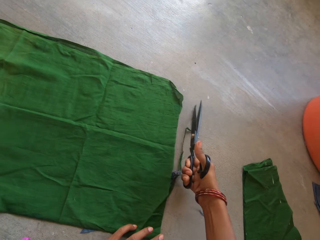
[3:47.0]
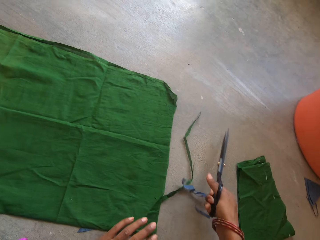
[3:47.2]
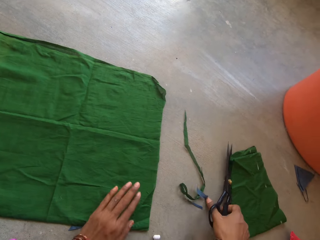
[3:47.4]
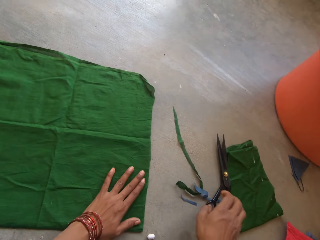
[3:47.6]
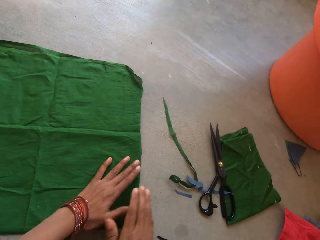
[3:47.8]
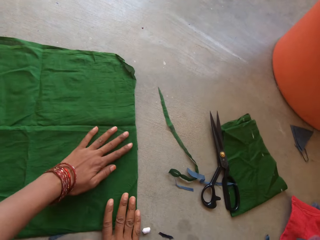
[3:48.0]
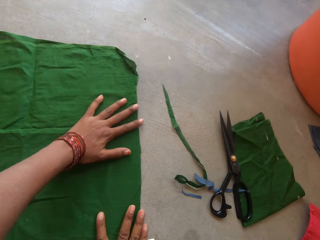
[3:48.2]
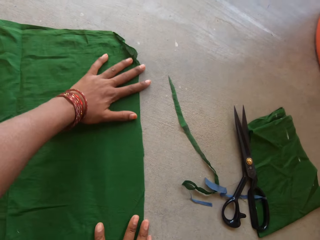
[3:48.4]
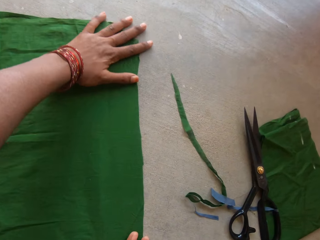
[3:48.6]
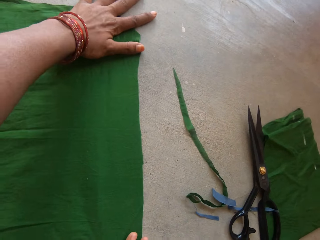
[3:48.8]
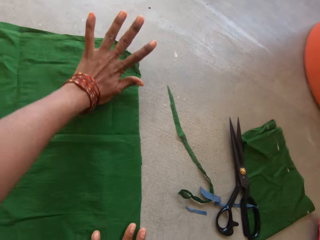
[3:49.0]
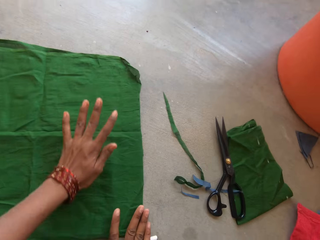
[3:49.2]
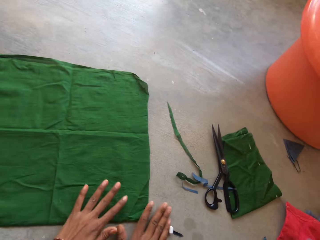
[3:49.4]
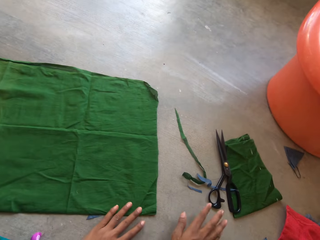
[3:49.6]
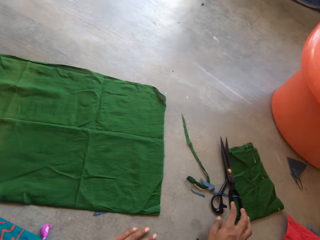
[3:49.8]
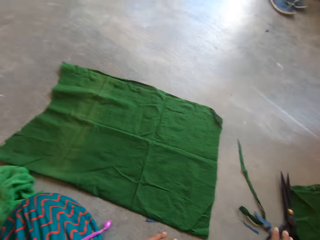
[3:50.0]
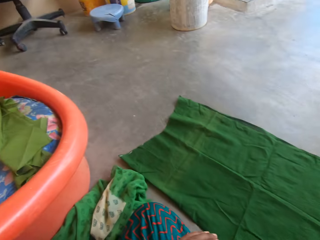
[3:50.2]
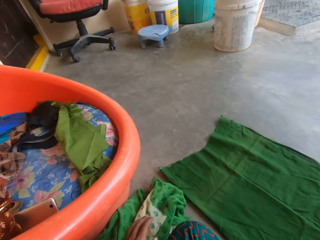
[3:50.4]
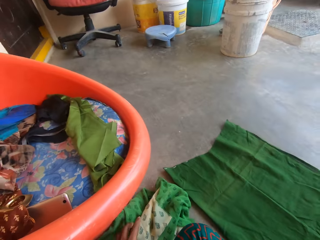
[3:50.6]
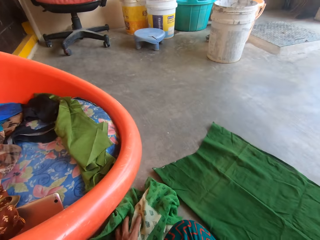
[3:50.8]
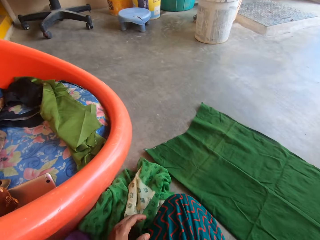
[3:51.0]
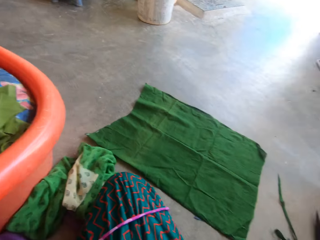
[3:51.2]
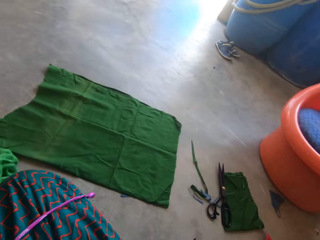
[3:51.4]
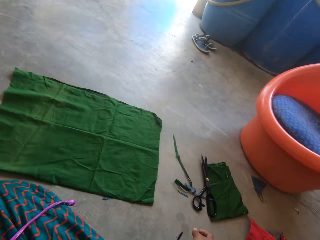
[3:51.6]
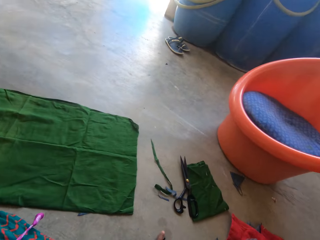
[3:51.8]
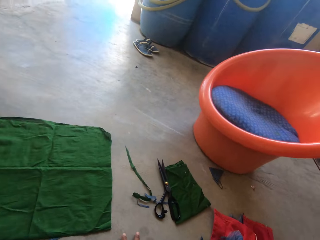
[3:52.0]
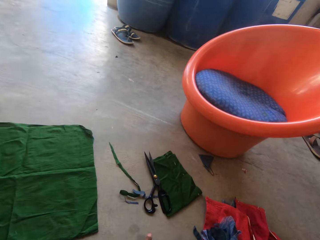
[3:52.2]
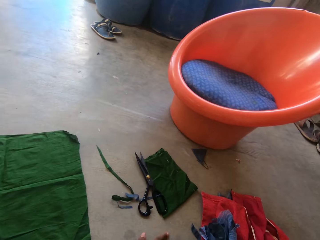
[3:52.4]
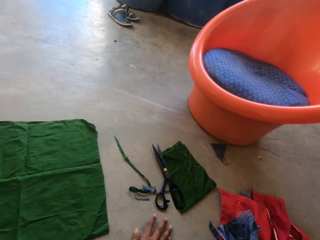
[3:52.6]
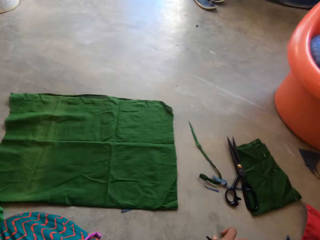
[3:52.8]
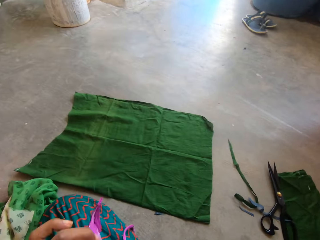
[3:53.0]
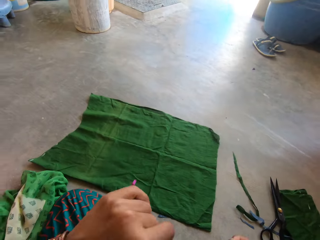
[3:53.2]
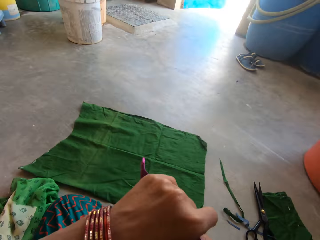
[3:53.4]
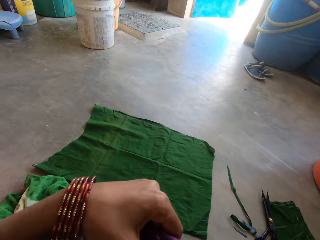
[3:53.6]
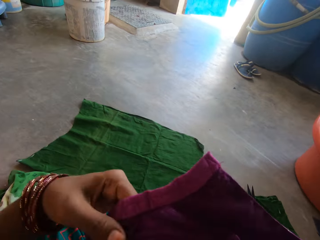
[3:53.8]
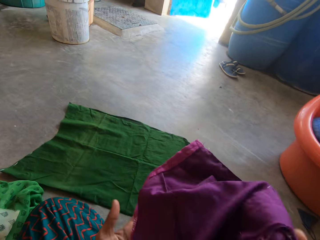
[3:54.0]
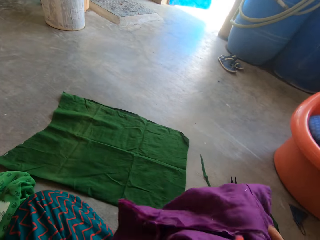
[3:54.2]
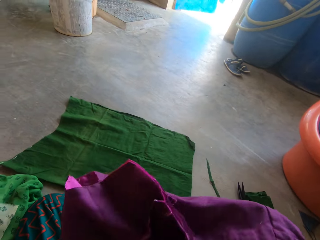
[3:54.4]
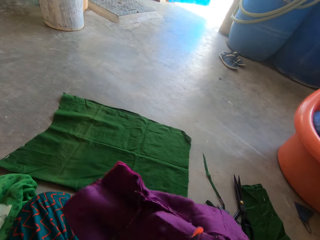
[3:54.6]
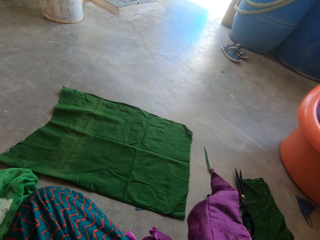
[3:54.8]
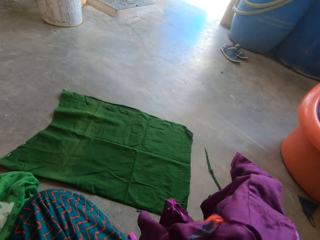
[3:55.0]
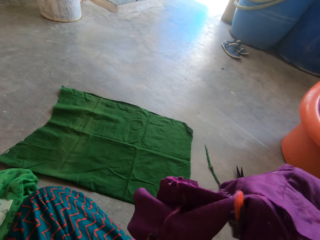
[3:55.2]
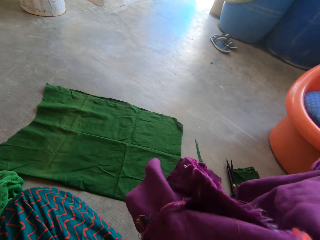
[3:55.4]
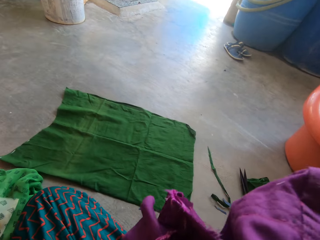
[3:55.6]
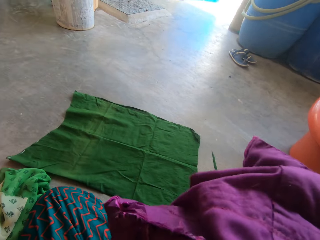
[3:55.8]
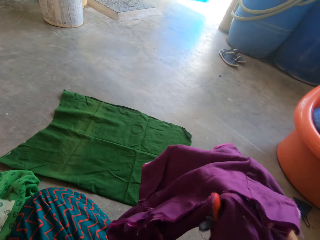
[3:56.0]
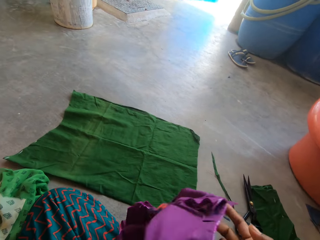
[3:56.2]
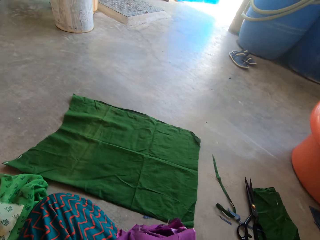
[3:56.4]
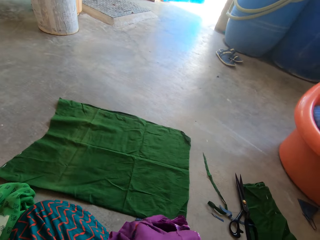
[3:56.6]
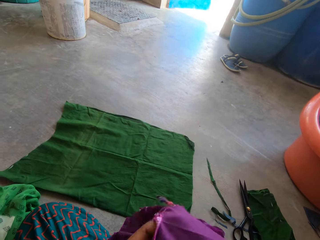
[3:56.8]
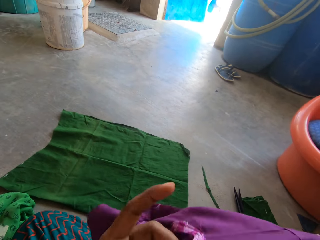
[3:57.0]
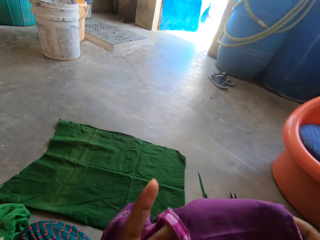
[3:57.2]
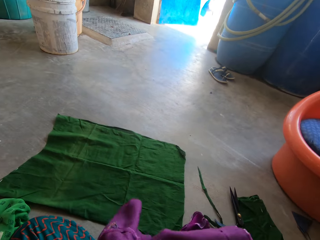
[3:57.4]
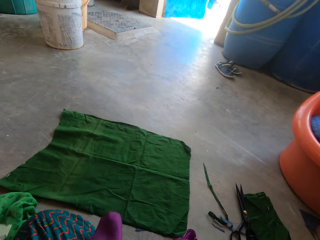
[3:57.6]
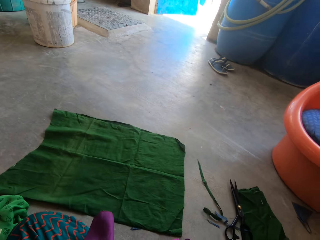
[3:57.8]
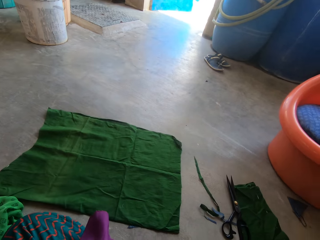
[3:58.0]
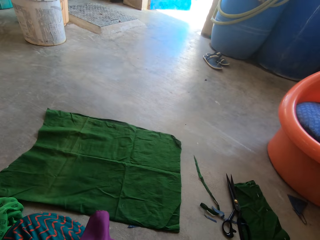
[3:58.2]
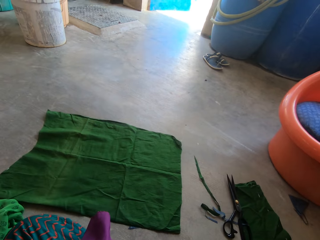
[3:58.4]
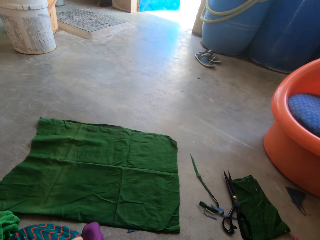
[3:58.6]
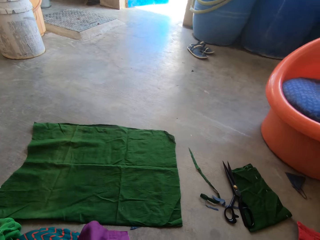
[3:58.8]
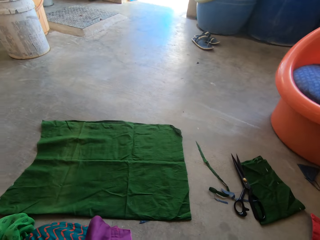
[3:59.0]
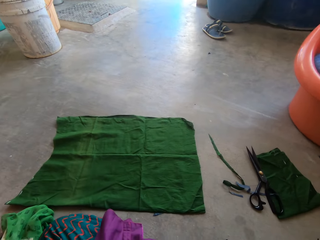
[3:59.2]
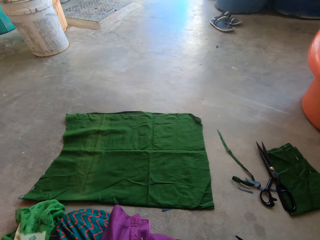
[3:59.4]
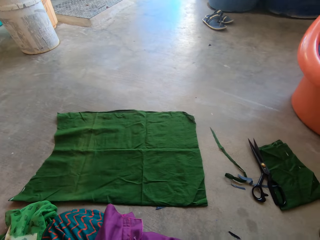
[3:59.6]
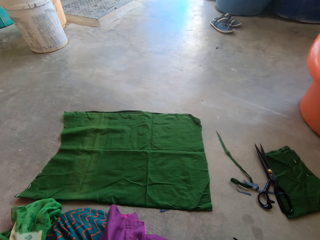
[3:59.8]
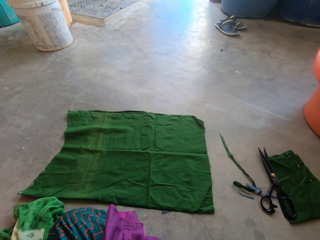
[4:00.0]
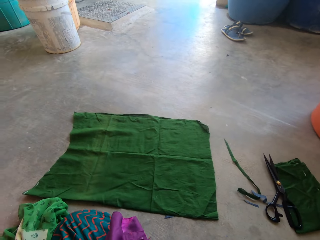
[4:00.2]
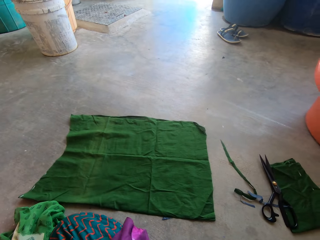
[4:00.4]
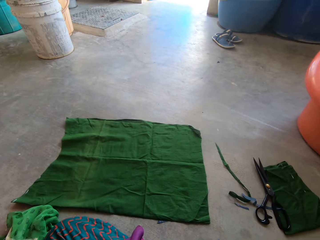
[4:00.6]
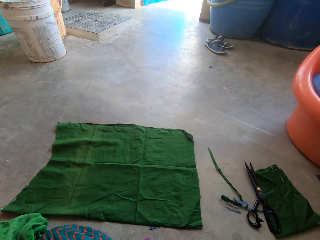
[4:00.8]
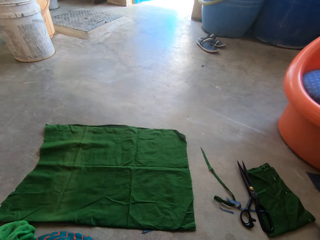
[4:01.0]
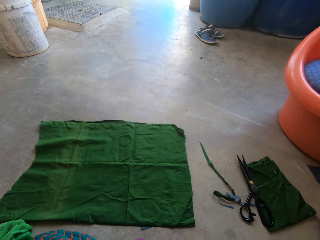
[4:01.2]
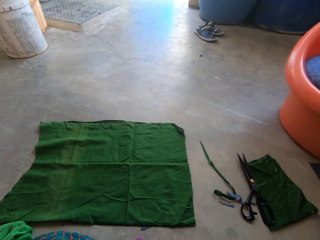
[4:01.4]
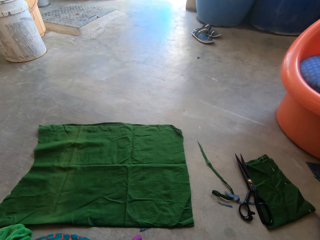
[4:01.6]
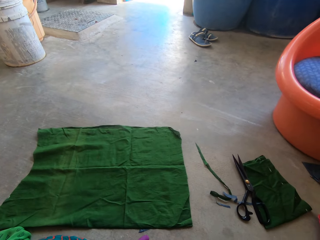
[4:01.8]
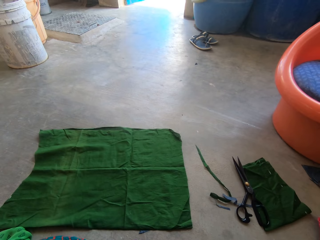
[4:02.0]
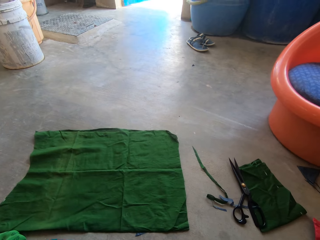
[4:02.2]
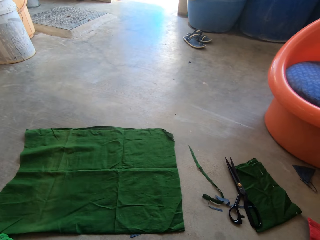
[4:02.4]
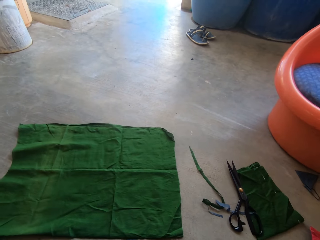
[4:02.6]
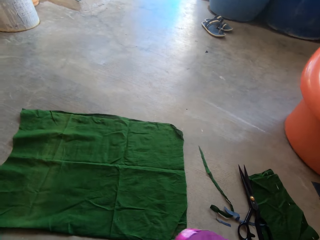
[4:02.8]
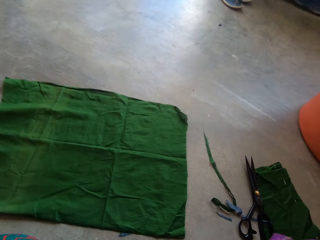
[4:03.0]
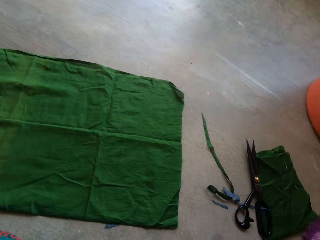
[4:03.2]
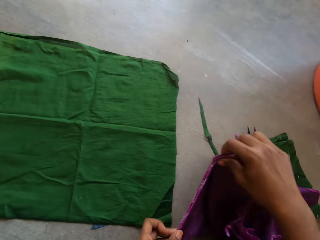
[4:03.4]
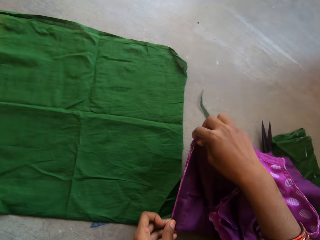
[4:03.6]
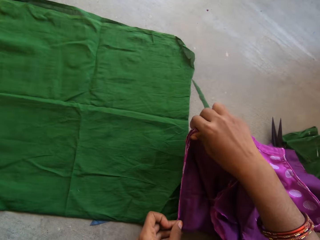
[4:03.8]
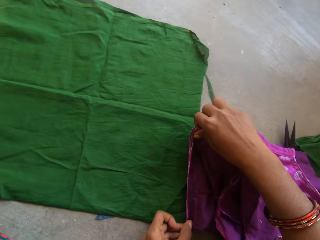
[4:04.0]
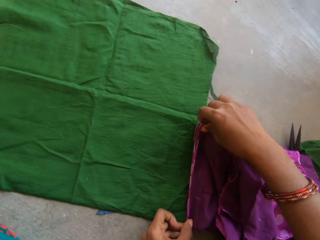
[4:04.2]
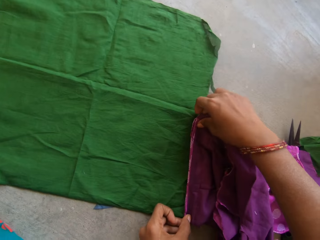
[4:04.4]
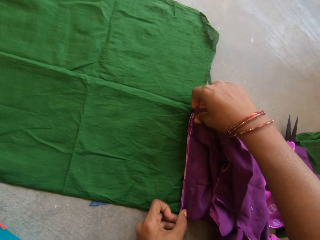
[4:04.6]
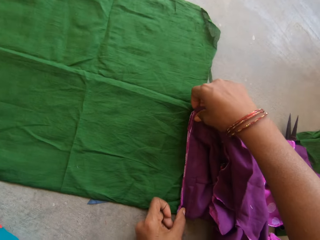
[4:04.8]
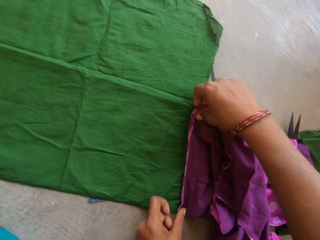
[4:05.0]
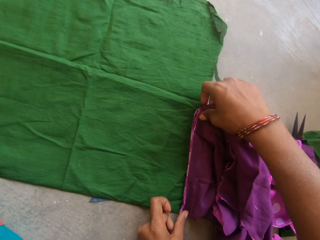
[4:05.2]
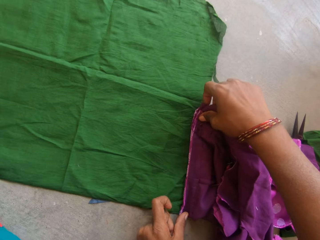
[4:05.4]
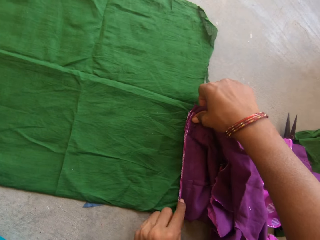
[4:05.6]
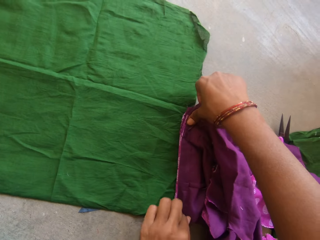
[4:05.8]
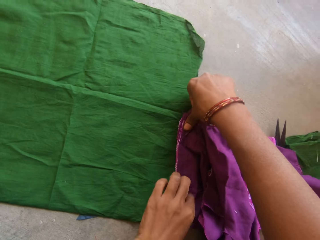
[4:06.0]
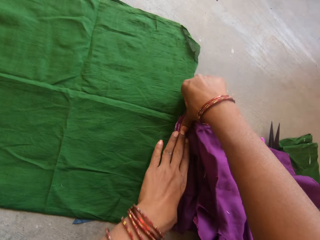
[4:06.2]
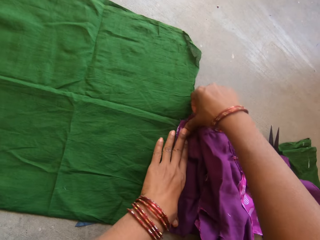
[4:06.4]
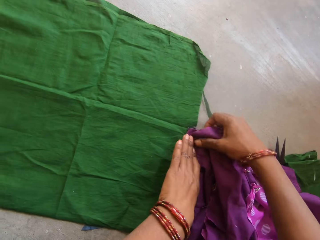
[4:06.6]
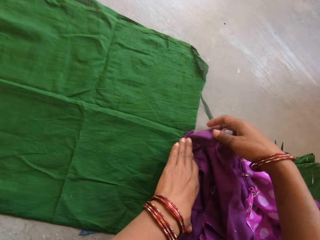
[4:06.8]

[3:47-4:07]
The camera wearer drops the scissors on the floor with the right hand. They straighten the cloth with both hands. They look around. They unfold a cloth. They stare at the cloth. They measure the cloth. They place the small piece of cloth on the cloth with both hands.

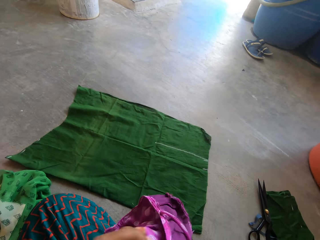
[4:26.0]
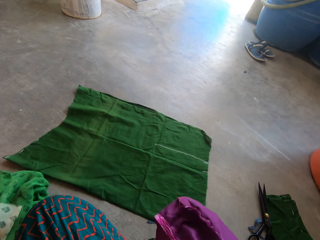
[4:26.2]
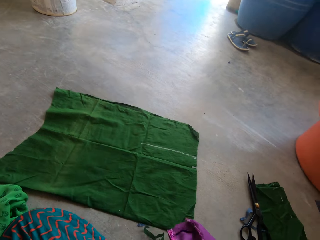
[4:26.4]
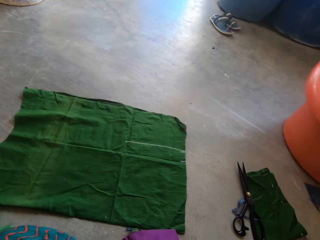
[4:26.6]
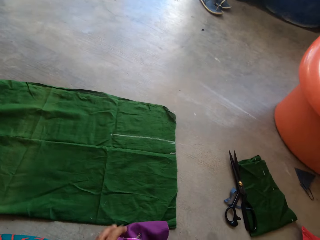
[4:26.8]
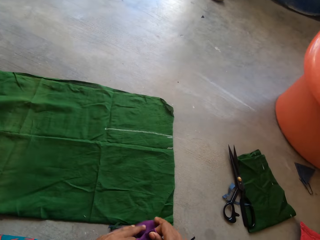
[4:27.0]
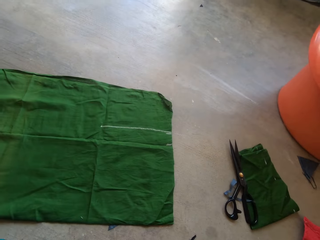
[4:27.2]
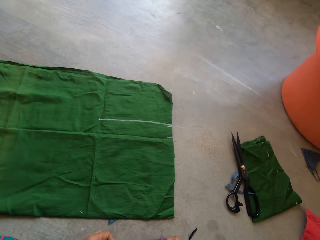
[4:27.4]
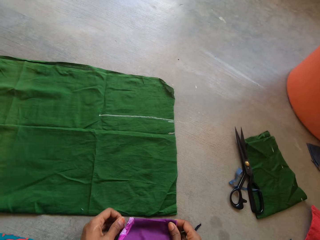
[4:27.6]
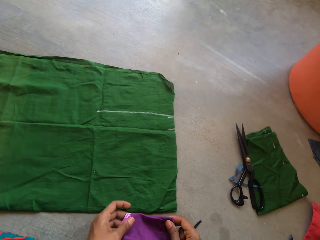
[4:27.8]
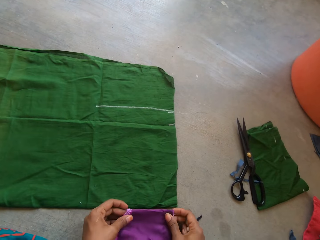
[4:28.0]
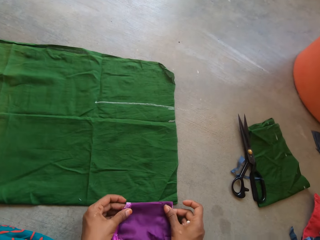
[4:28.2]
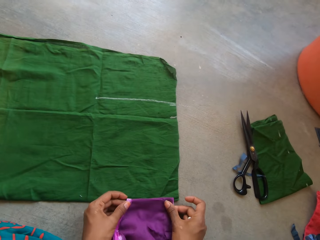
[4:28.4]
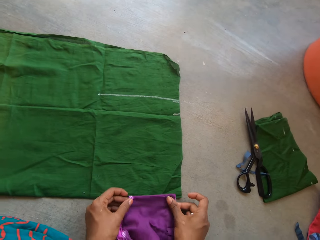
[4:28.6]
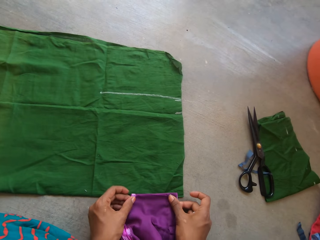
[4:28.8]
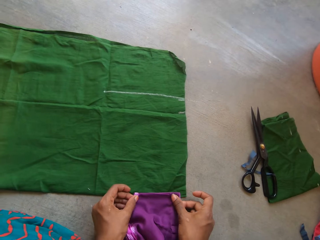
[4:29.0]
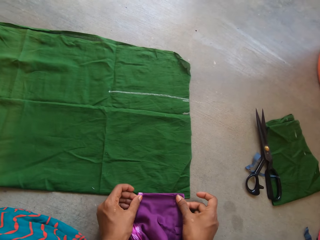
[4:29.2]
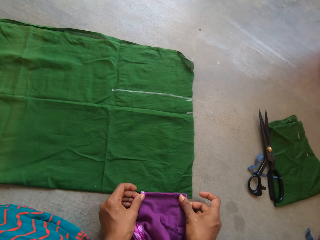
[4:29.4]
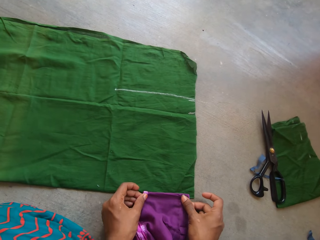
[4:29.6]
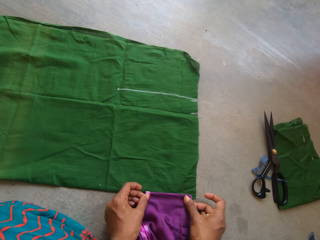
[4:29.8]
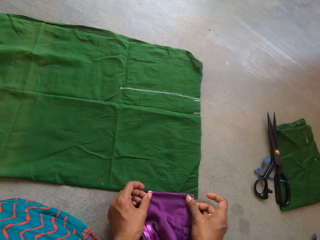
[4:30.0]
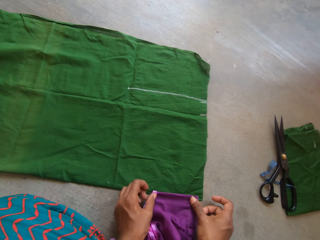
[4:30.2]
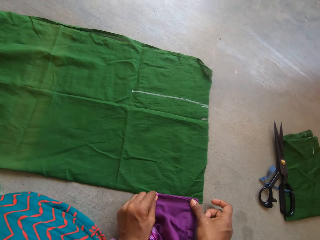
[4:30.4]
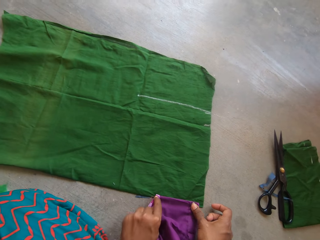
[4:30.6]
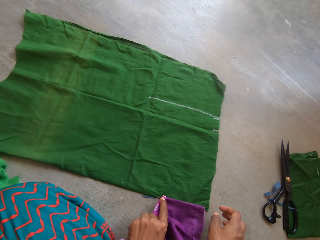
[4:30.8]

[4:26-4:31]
The camera wearer places the small piece of cloth on the cloth with both hands.
